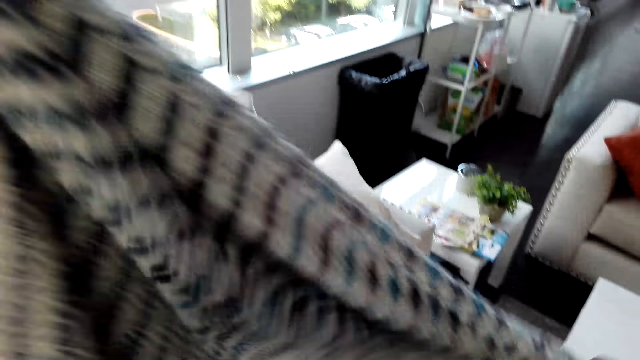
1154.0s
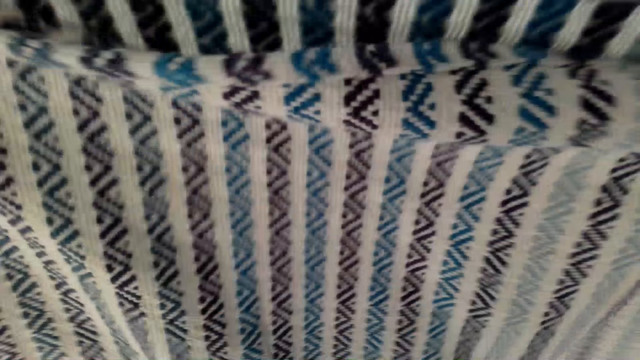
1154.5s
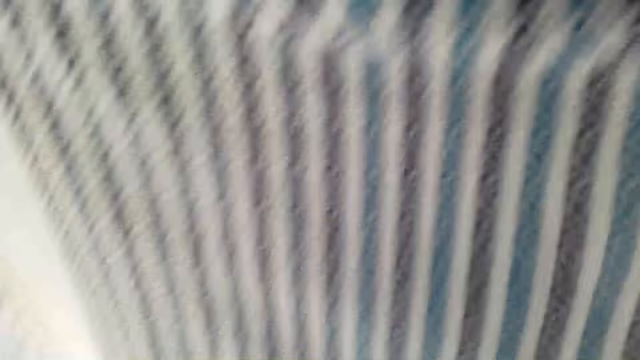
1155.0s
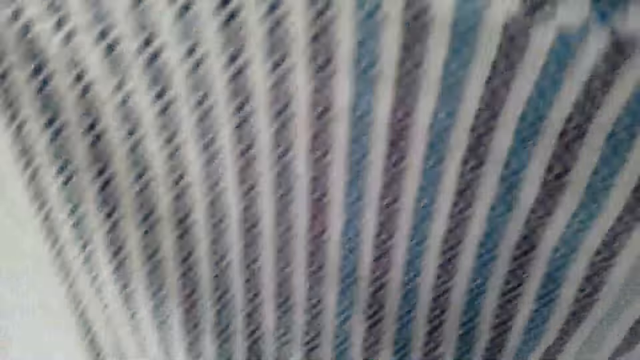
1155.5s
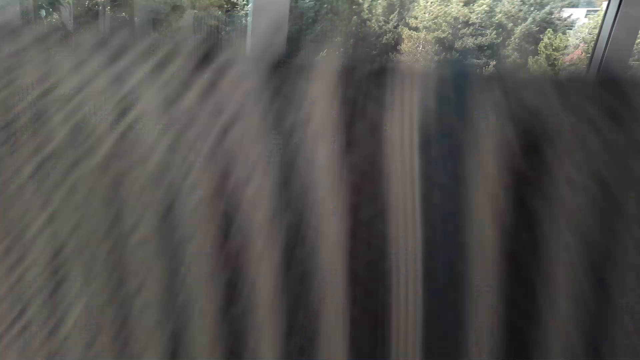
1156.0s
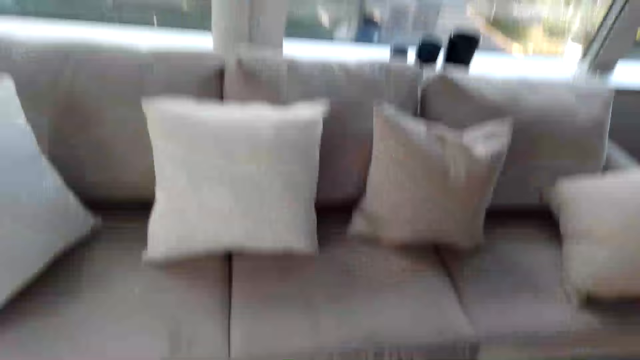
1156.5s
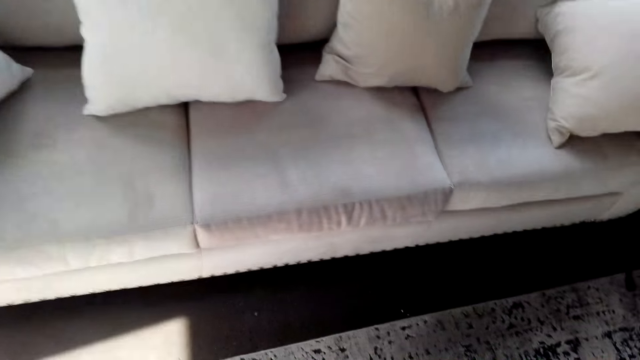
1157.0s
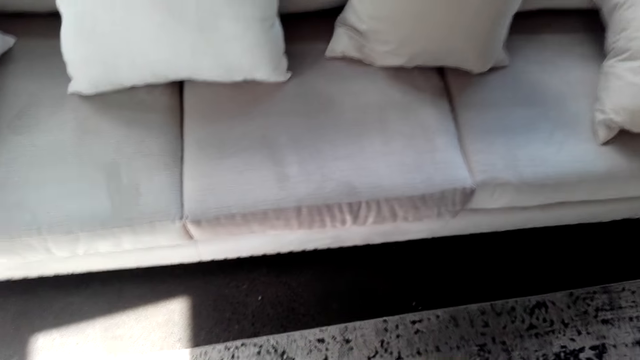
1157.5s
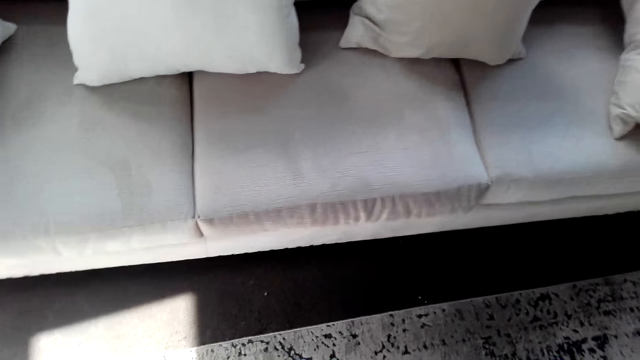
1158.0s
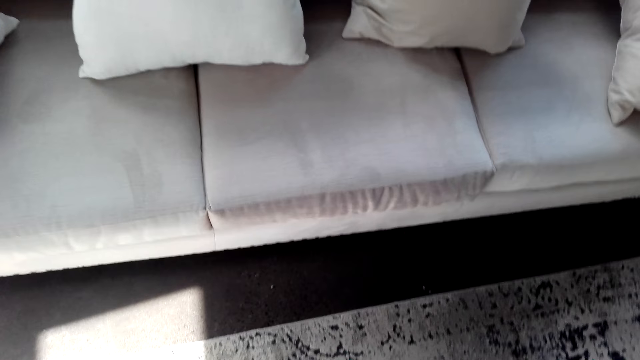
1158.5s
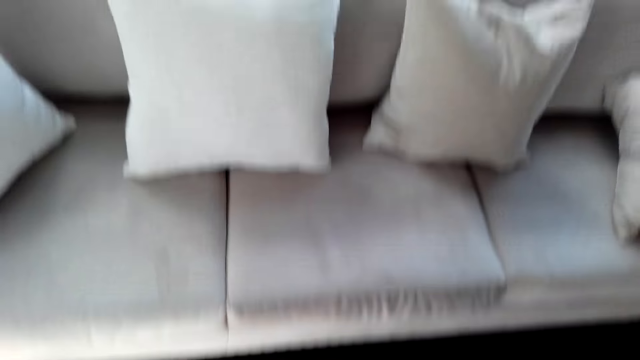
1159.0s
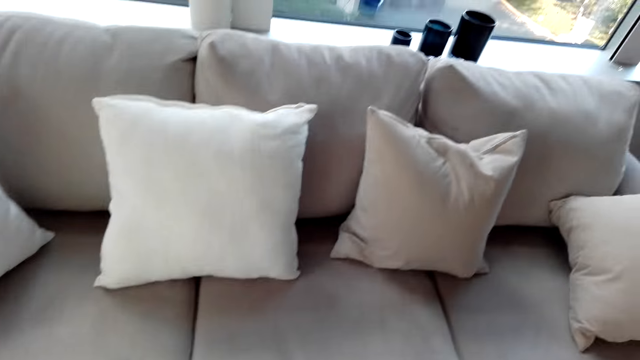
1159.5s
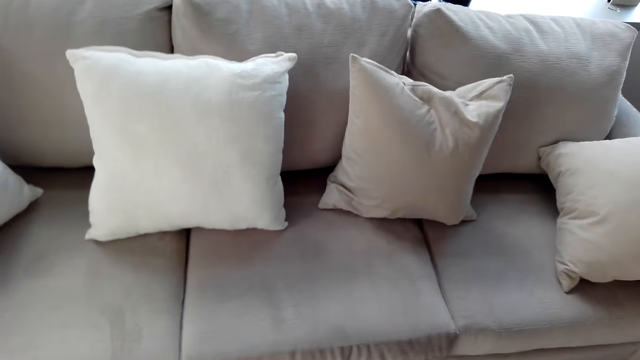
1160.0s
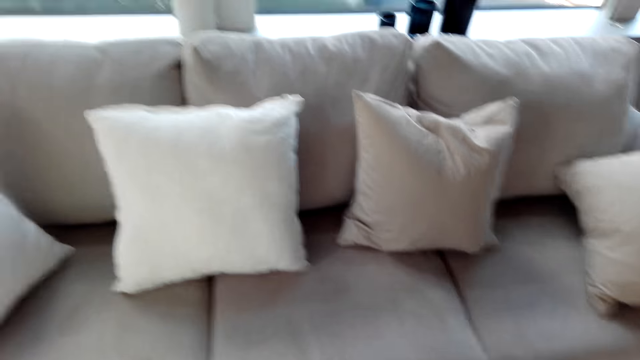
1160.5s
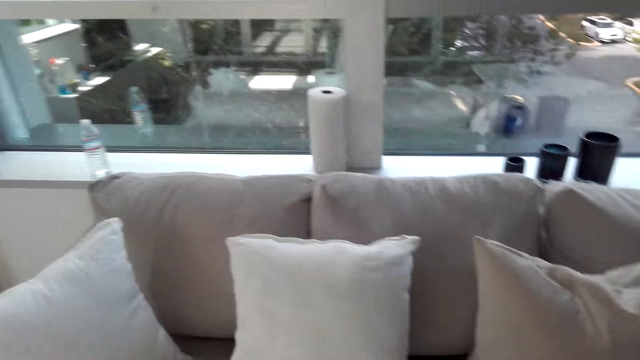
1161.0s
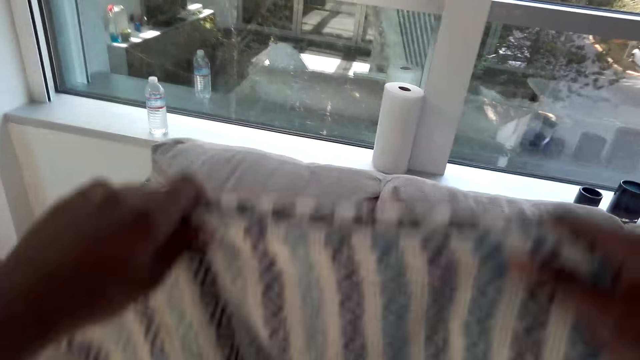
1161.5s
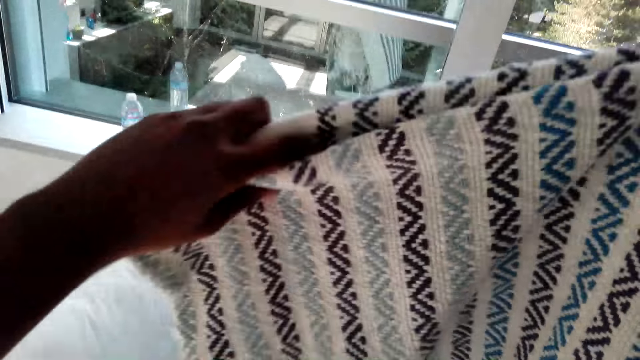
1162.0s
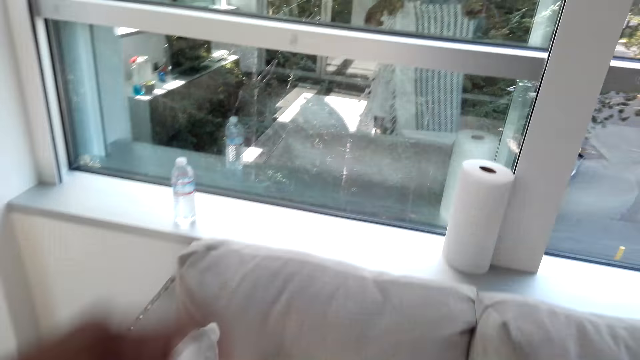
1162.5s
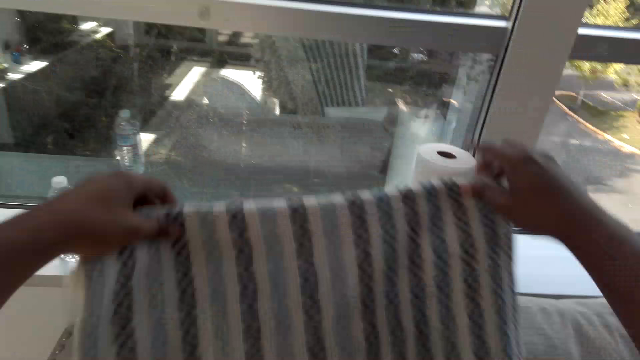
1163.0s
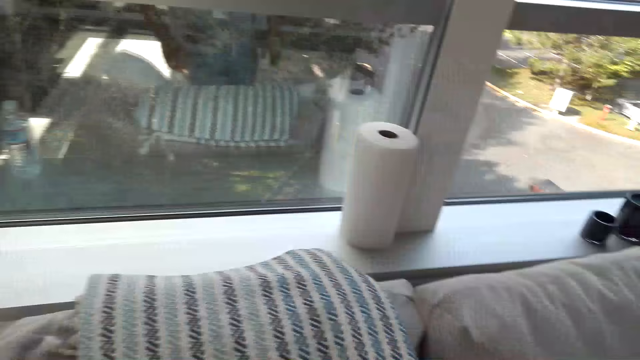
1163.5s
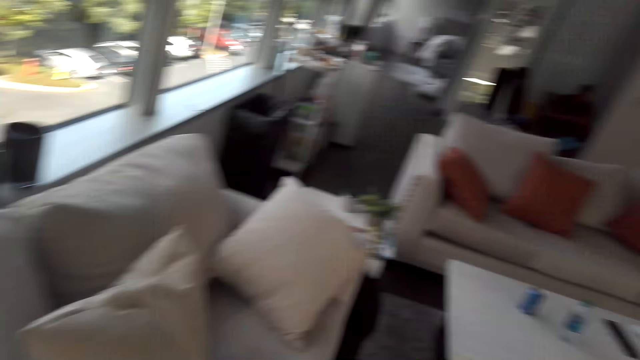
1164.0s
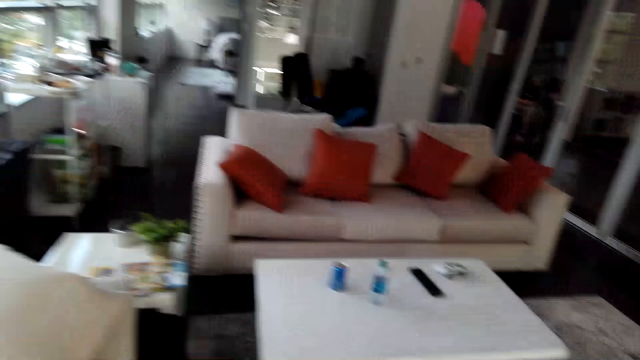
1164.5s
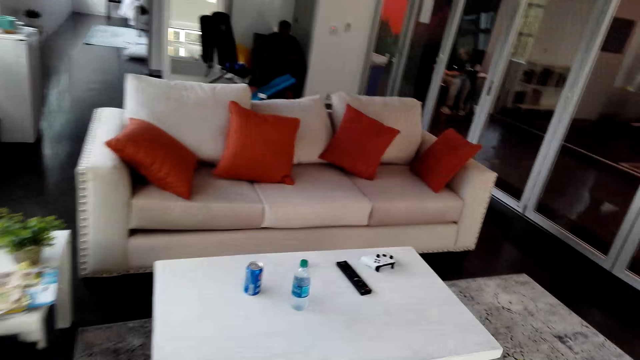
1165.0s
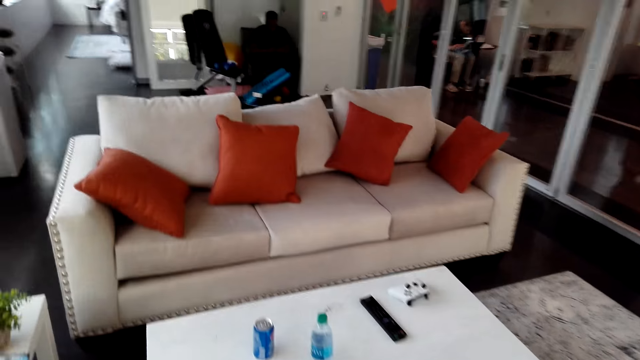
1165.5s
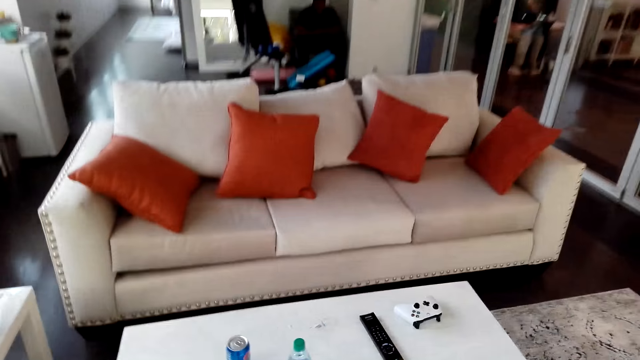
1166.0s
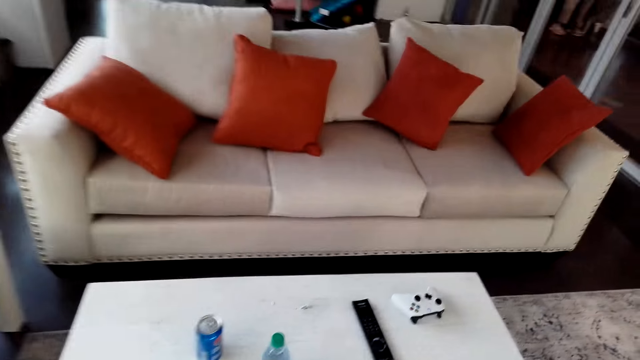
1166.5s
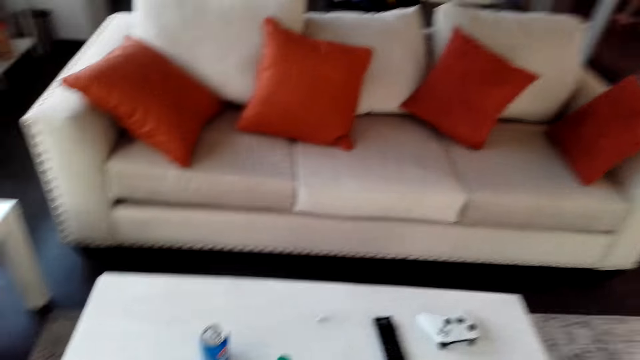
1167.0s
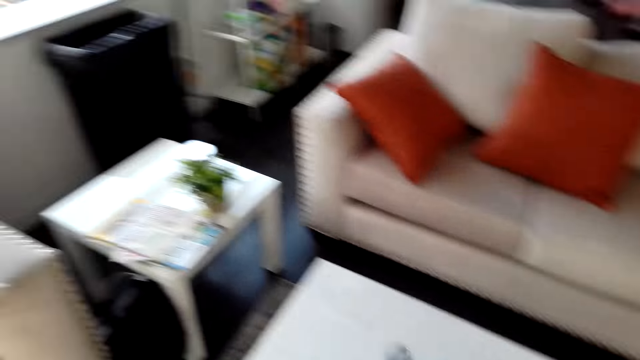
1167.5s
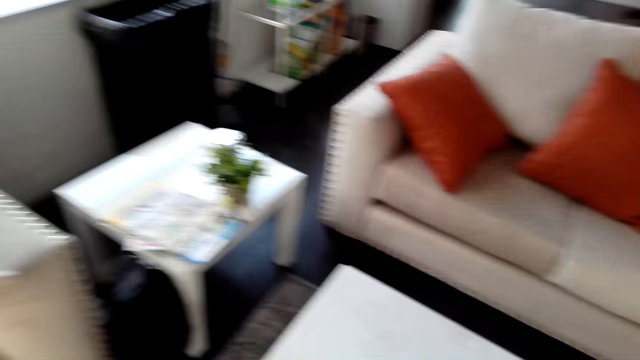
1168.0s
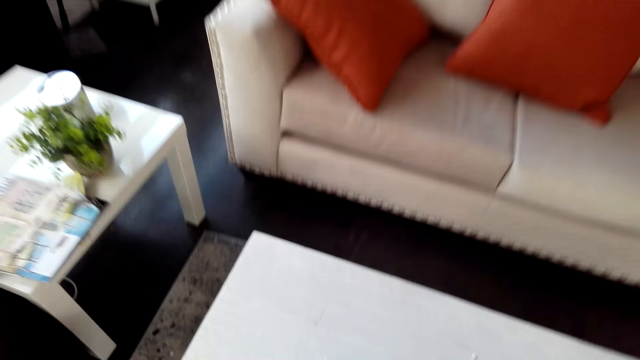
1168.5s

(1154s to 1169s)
The camera wearer folds a throw blanket. They throw the throw blanket on the seat. They look around in the house. They walk around.

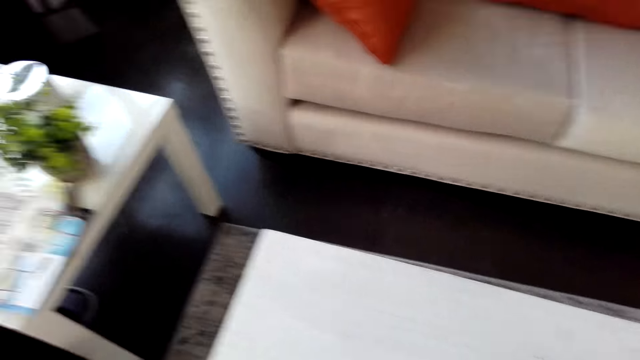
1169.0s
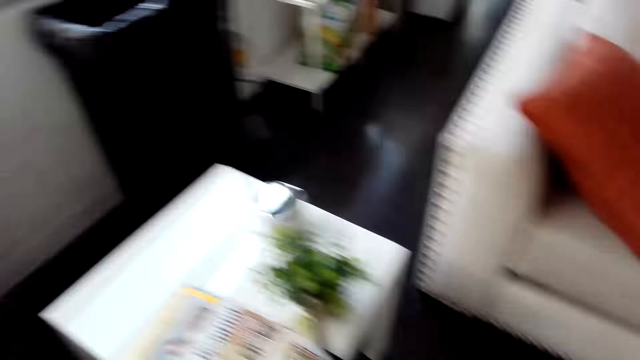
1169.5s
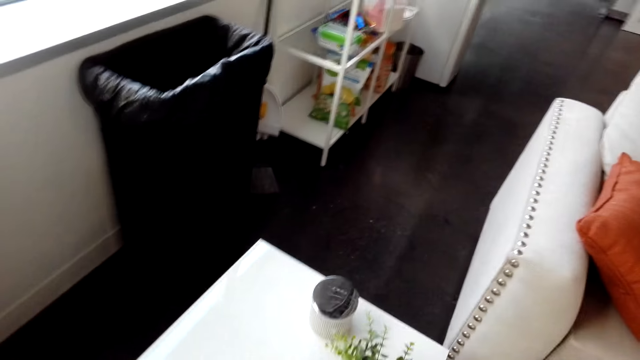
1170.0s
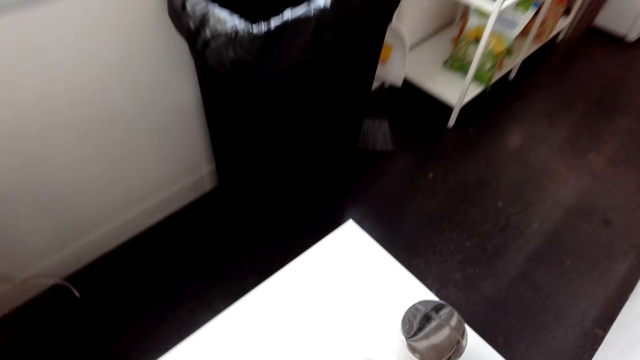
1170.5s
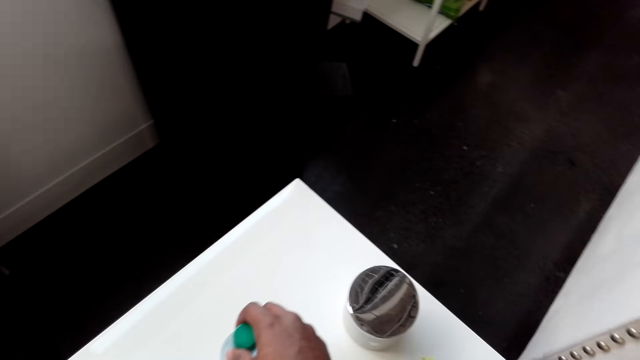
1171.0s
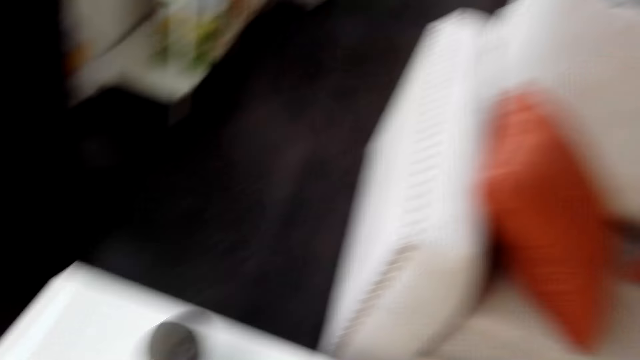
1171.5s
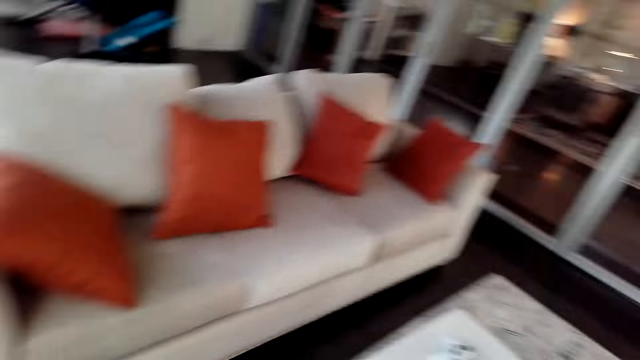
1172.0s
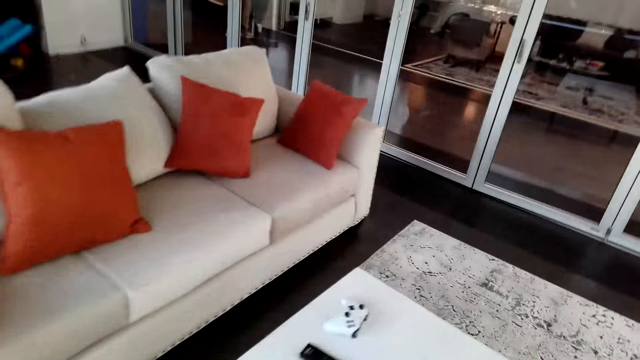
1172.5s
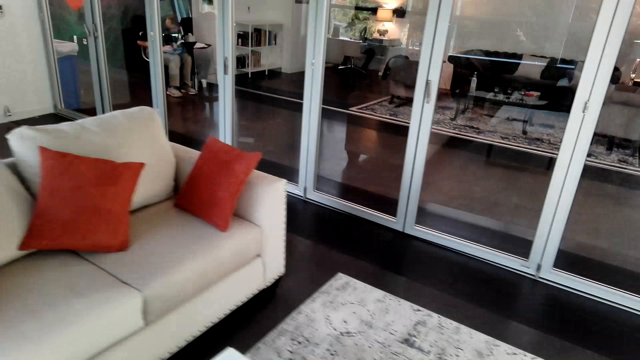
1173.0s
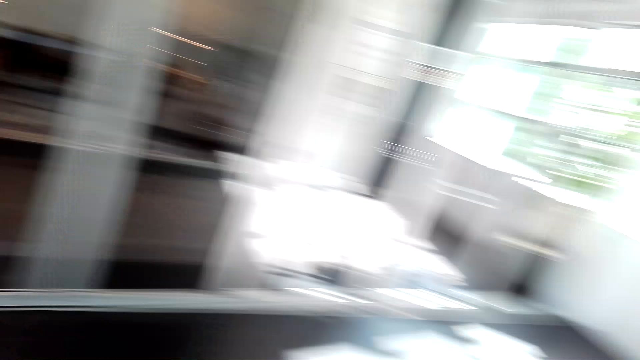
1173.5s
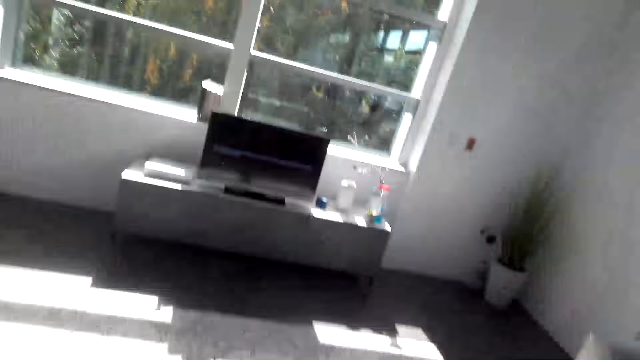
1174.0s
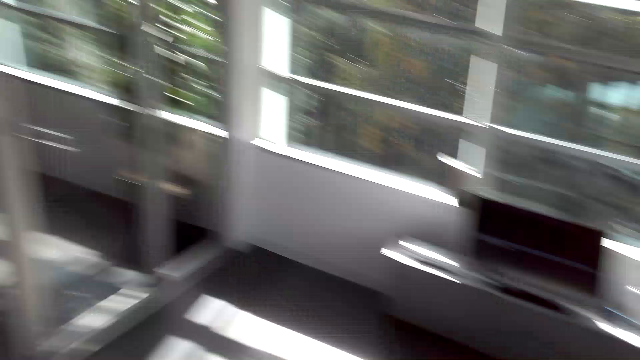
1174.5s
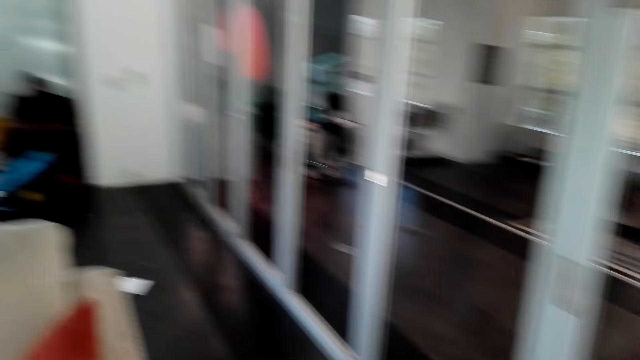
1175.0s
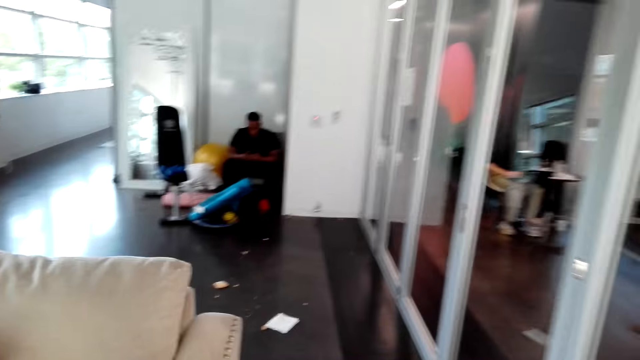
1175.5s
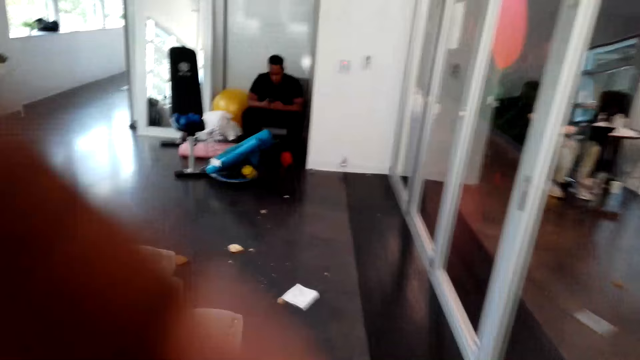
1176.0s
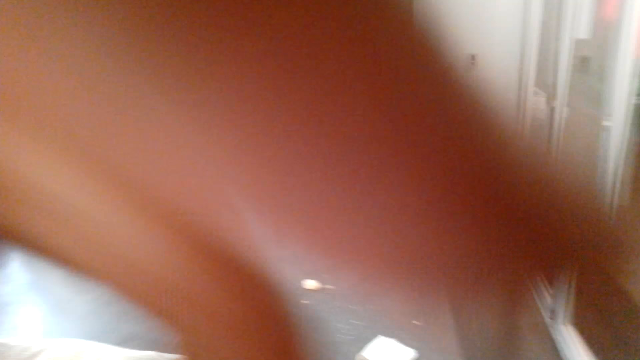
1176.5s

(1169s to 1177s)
The camera wearer picks up something. They put a bottle on the stool. They look around in the house. They walk around.
